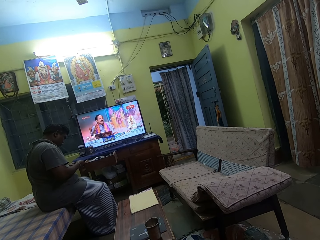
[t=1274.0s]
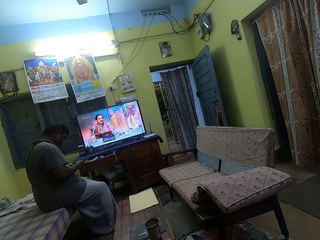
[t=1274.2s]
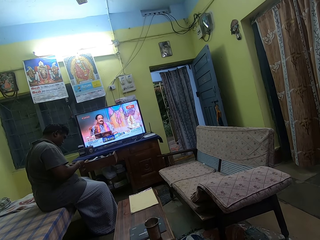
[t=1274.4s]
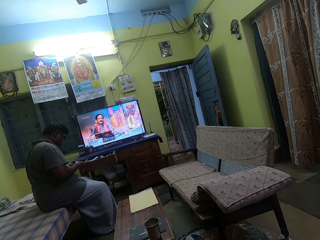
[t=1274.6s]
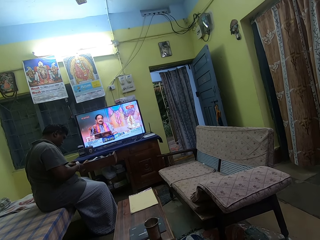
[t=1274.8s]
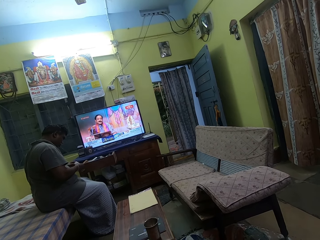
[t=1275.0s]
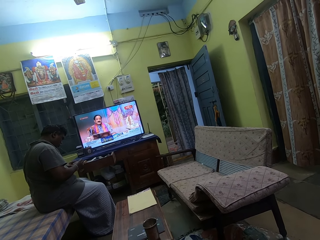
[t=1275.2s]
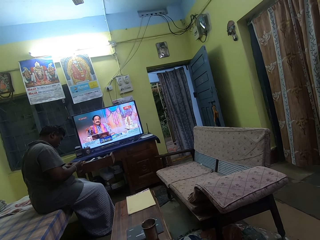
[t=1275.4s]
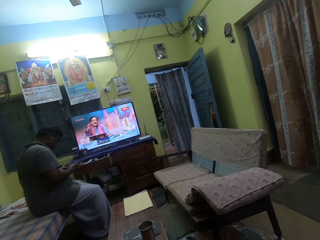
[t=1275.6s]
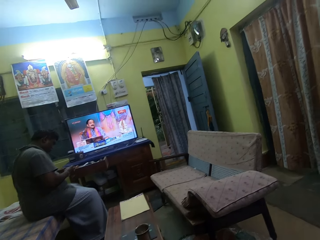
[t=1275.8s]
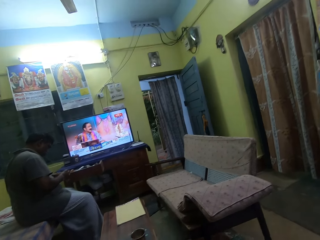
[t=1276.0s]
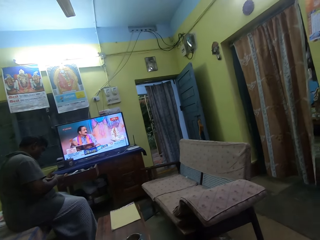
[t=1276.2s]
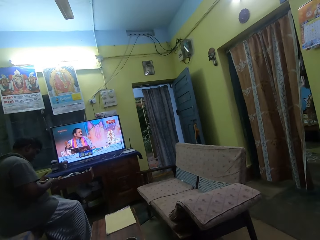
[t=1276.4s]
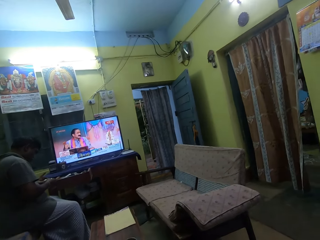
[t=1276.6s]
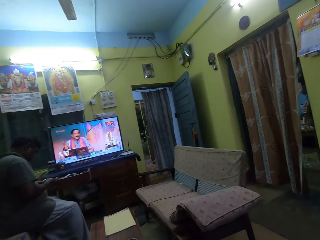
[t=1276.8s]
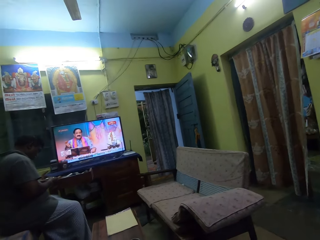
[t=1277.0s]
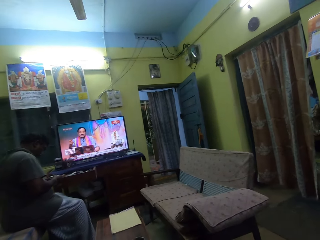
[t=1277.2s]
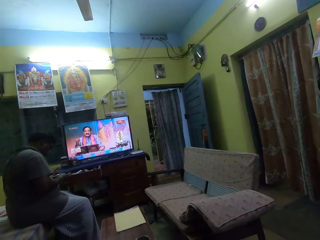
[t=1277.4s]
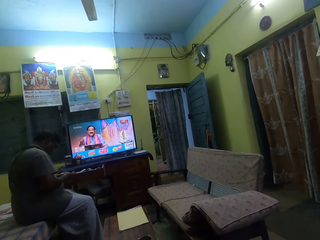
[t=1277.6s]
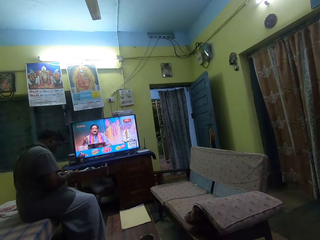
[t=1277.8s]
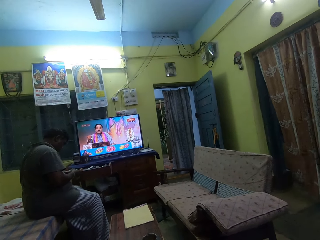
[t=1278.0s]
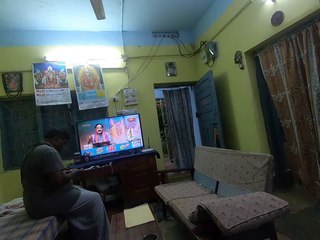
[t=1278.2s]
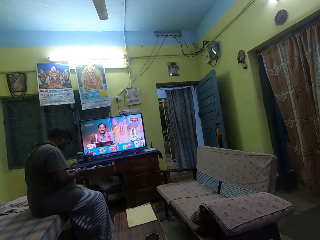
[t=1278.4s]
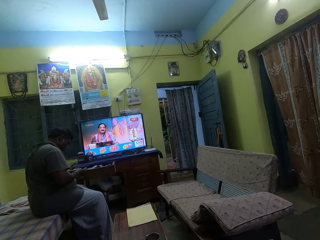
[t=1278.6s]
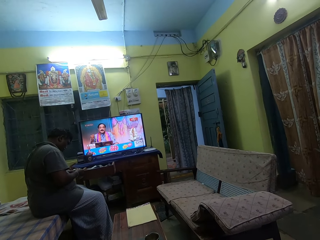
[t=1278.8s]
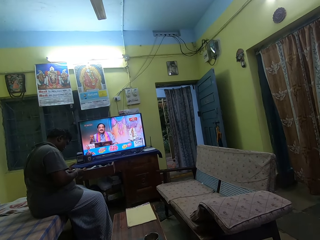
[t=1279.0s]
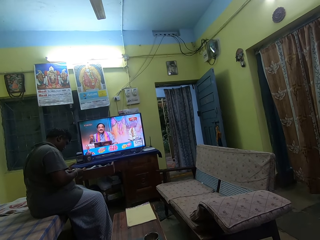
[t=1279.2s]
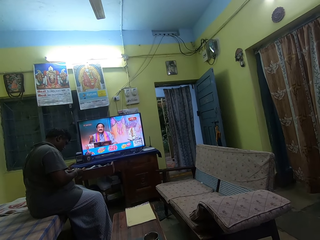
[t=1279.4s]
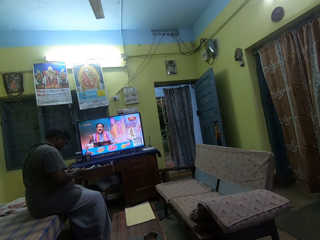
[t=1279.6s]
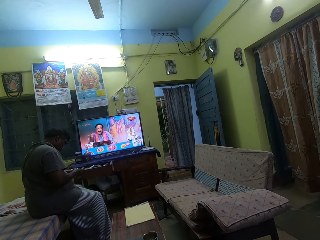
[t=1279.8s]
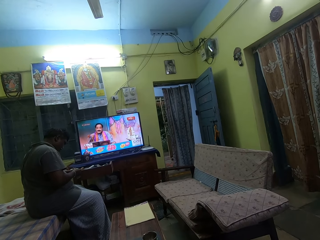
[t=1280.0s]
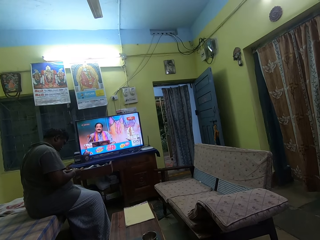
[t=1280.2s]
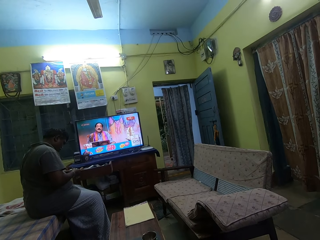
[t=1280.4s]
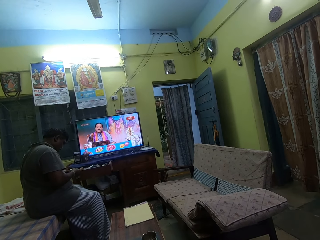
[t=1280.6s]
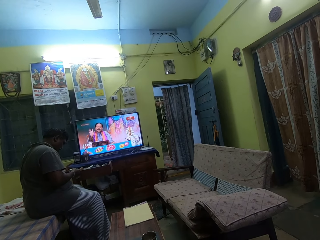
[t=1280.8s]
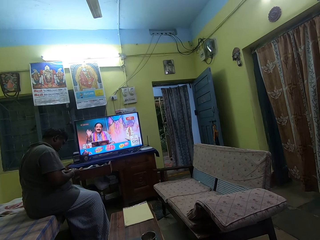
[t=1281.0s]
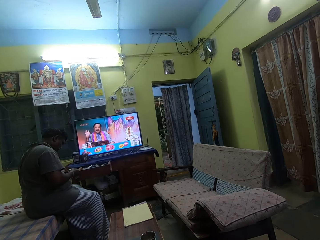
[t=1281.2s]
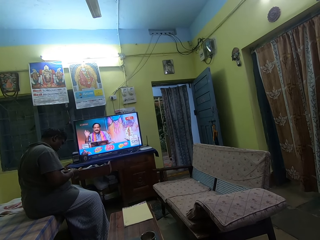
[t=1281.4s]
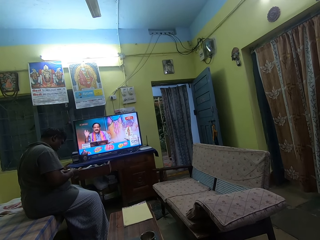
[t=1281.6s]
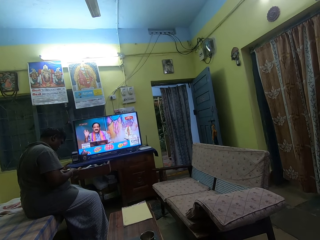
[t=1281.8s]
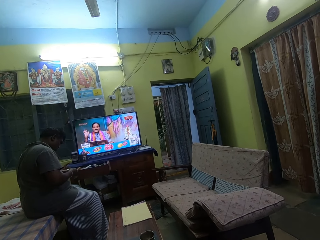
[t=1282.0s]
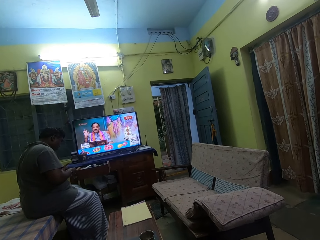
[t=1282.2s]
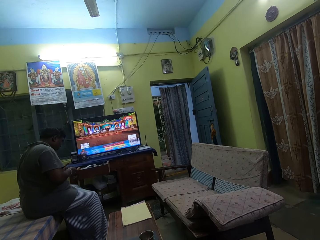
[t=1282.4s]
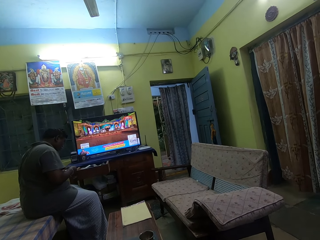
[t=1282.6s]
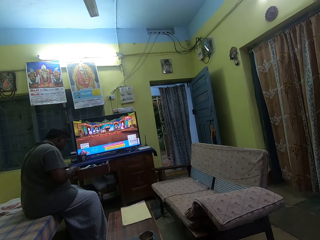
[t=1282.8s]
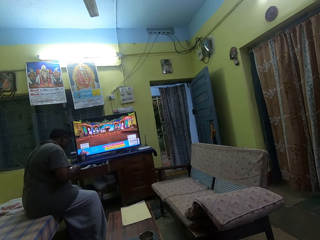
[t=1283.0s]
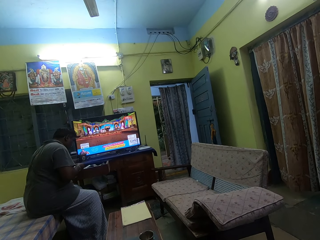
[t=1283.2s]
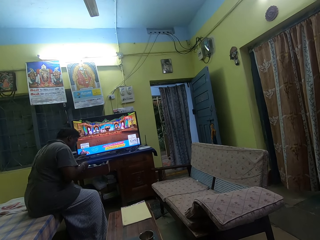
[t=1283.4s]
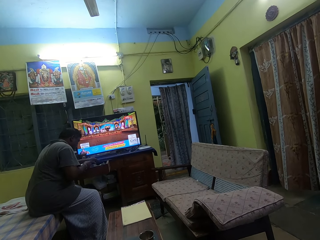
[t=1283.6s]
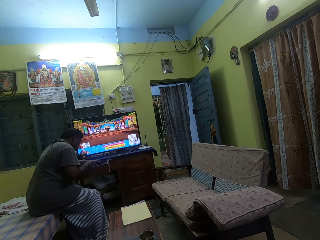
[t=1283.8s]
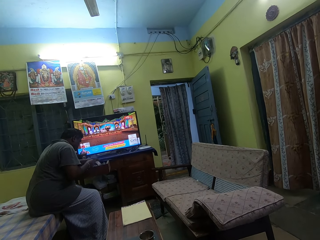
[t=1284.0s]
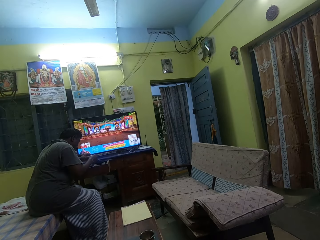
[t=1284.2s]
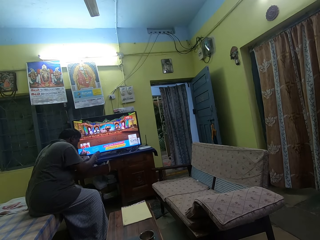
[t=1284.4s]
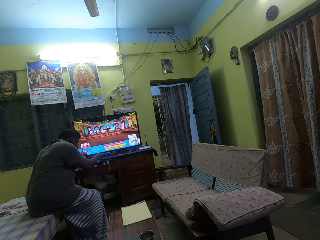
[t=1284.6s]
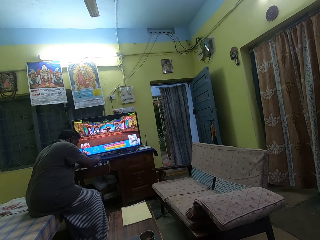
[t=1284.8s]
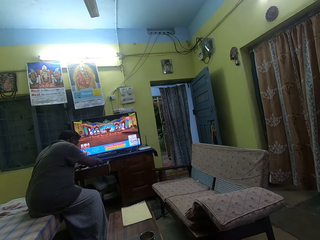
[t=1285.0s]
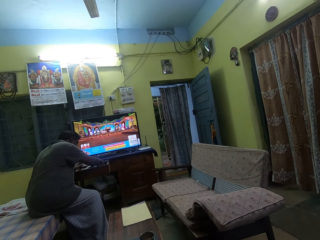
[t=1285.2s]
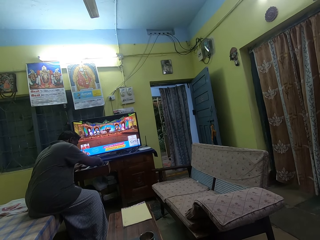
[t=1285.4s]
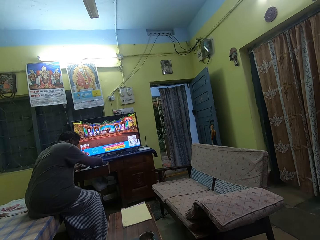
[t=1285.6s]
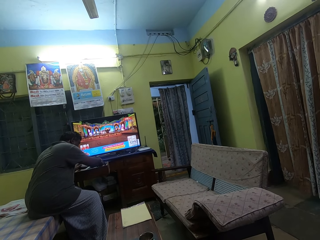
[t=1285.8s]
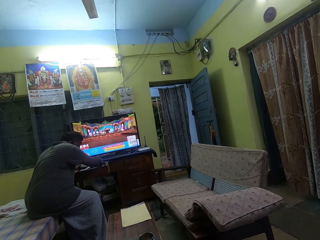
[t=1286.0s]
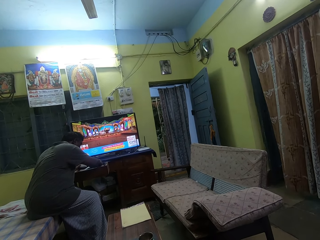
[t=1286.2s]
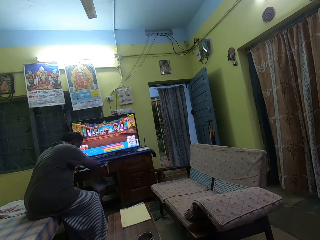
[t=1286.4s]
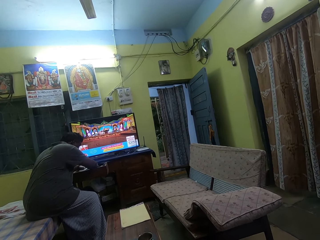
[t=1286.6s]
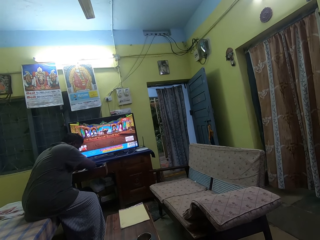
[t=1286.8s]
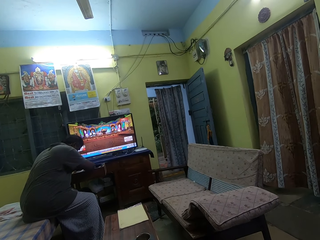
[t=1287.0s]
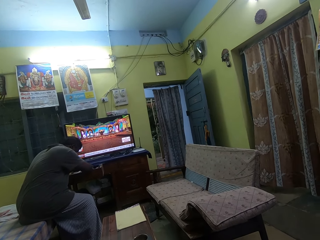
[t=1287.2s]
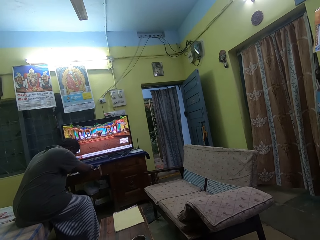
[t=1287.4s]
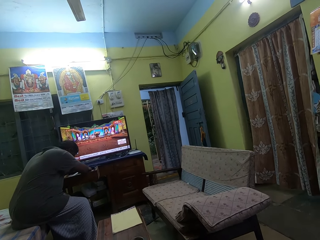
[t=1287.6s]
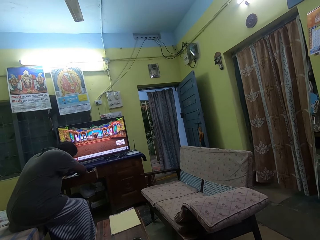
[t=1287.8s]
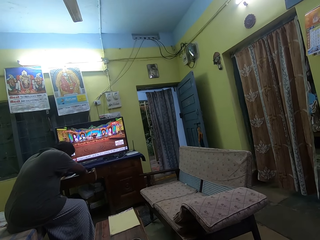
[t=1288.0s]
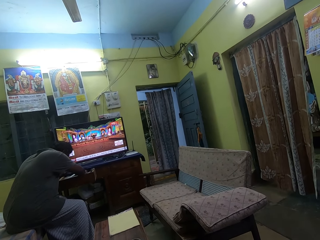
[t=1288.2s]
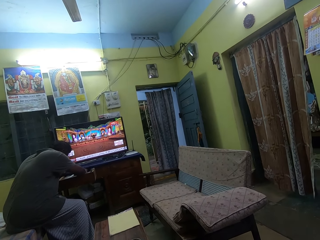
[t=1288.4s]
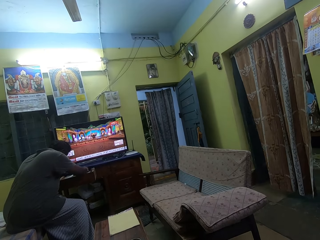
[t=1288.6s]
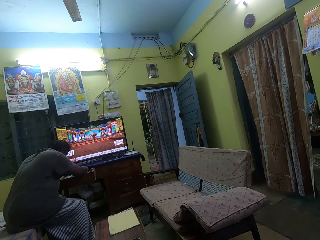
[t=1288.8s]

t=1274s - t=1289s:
The camera wearer looks at the screen of the television. The man looks through the drawer.
